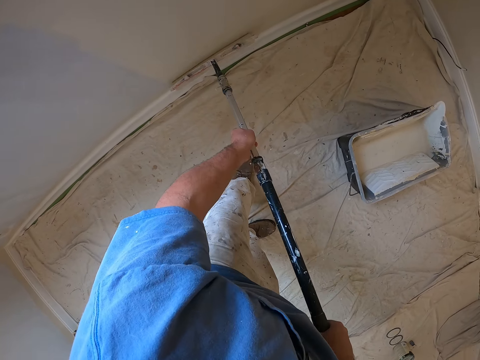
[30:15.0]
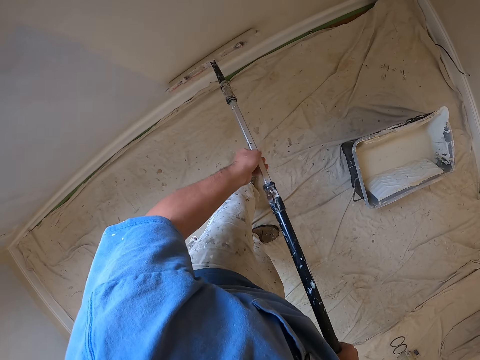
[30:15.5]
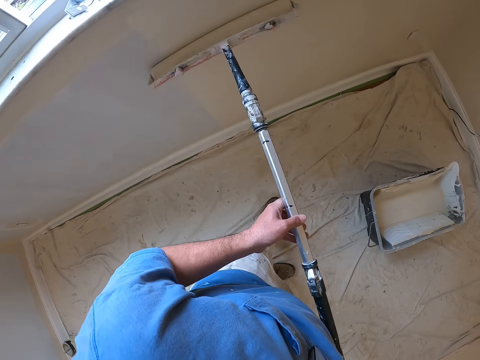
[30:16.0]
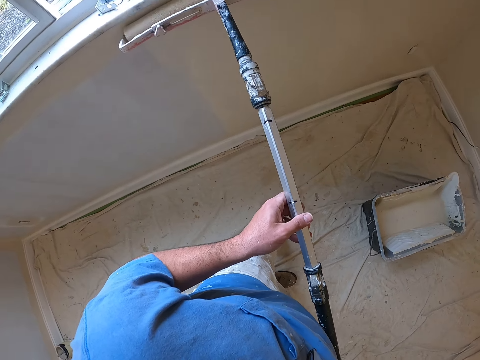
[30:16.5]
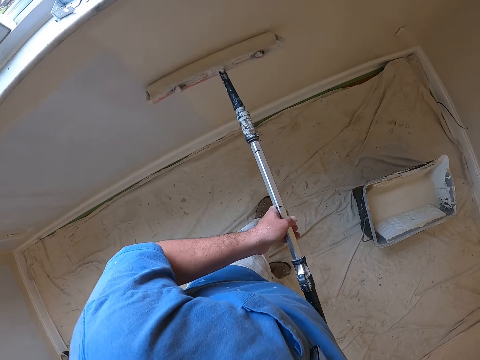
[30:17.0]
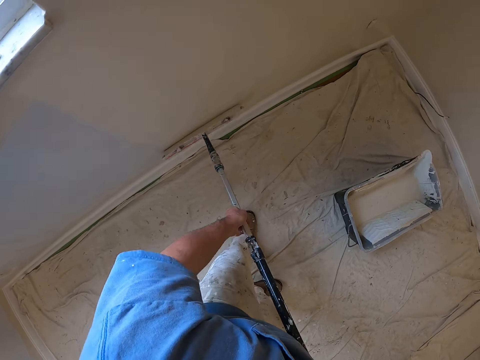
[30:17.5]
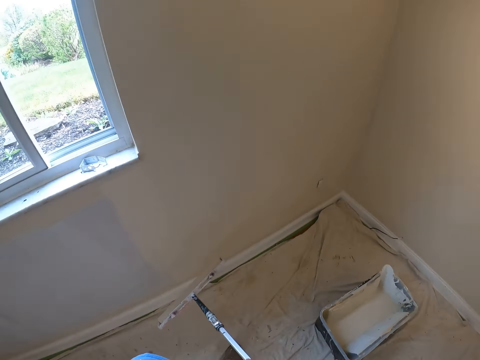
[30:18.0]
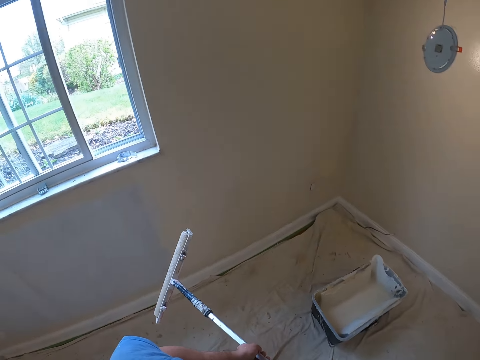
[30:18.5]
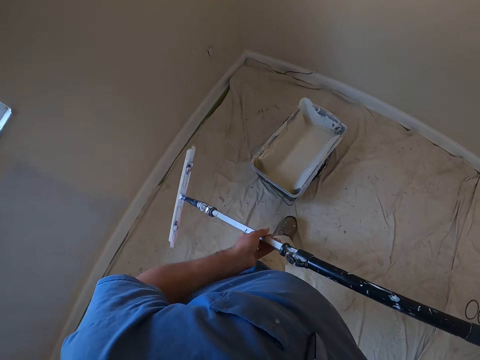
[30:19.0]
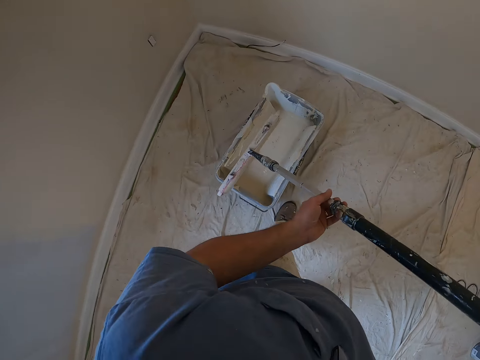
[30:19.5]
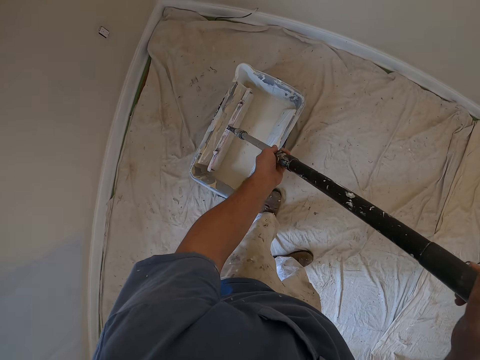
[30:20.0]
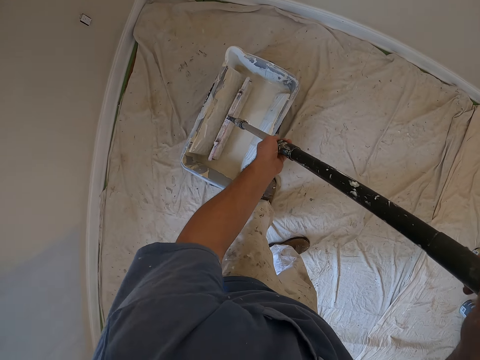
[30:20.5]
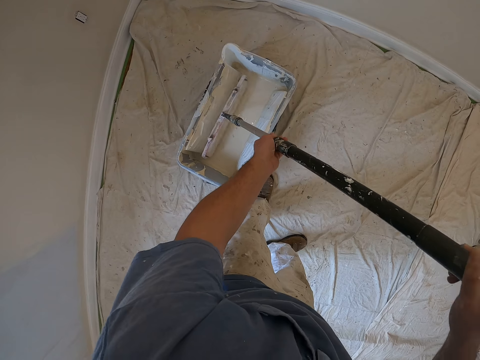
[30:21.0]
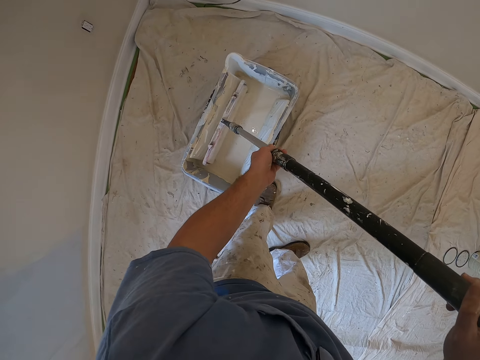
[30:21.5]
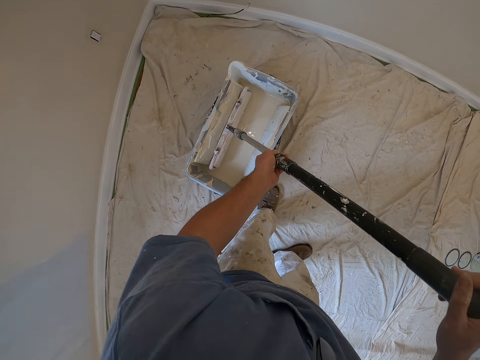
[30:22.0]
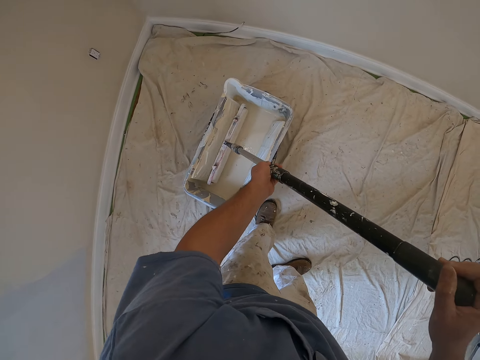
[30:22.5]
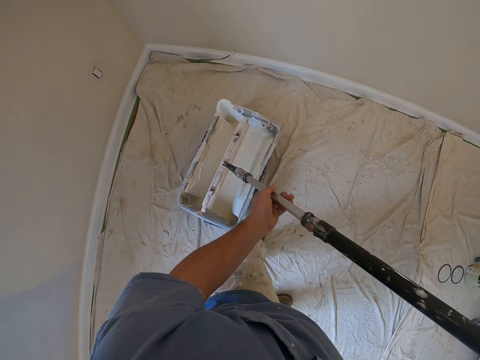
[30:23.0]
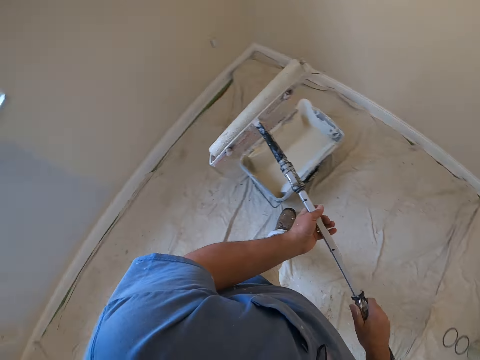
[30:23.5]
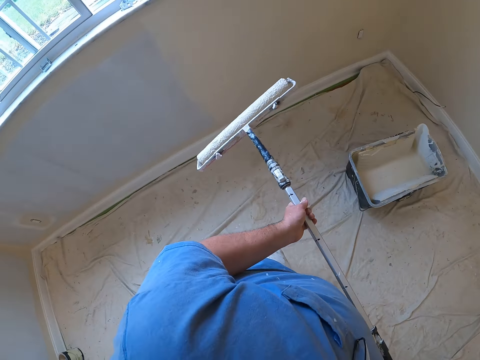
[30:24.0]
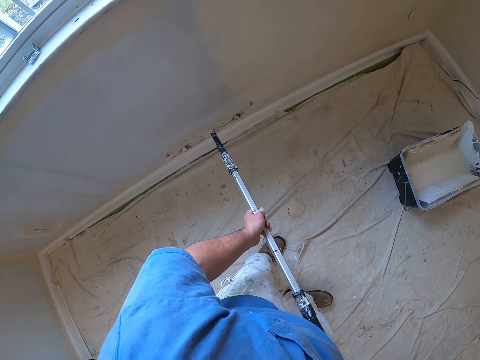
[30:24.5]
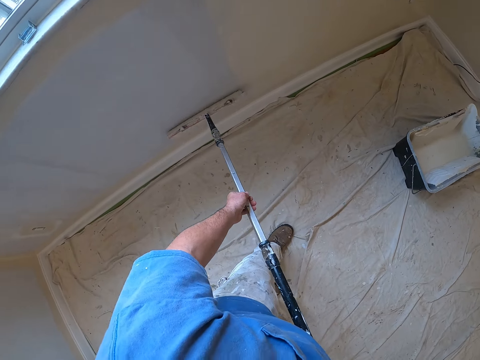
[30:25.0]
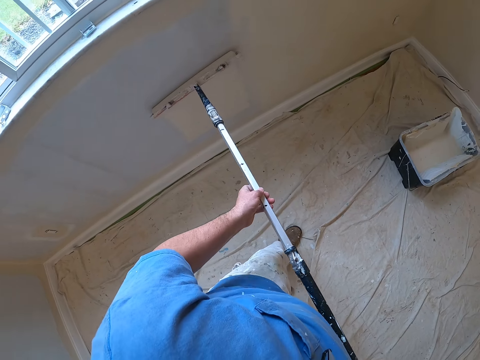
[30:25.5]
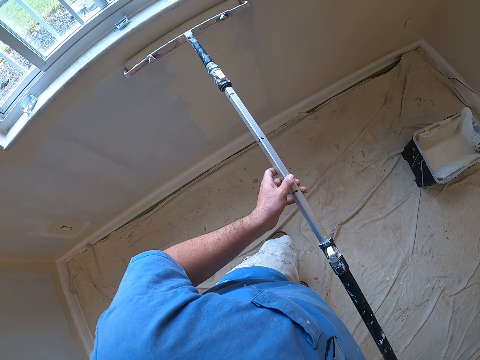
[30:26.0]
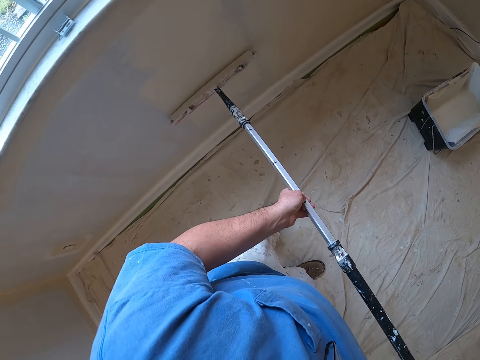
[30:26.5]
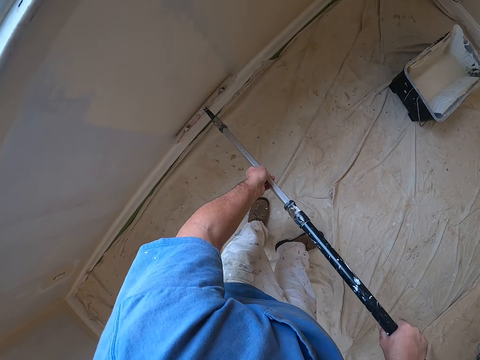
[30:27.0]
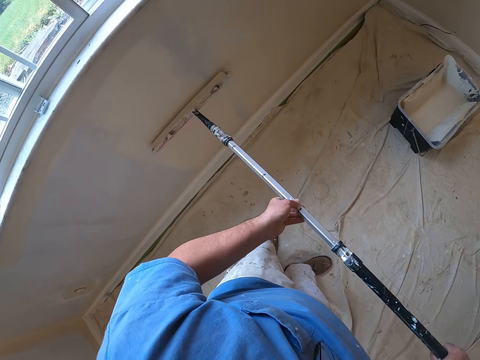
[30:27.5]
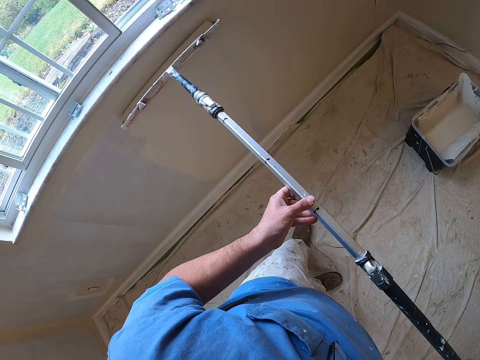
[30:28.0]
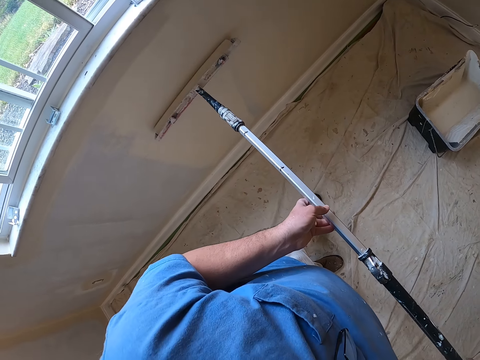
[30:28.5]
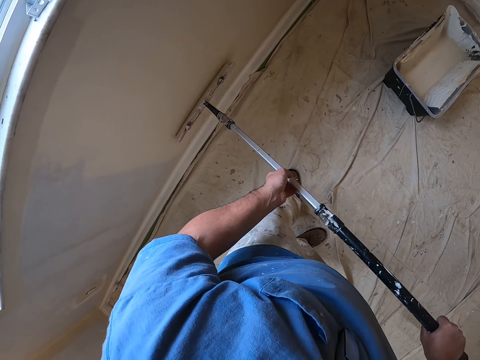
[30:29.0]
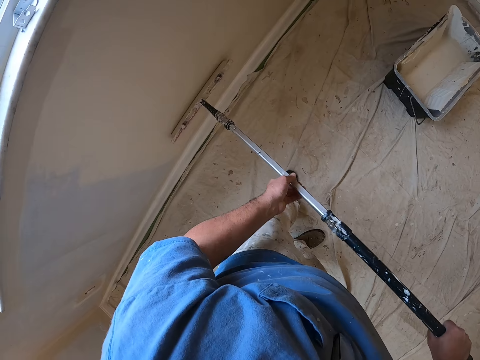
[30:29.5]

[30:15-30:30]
The camera wearer moves towards the paint container. He dips the paint roller into the paint container with both hands. He moves his hands up on the paint roller handle extension. He moves close to the wall. He paints the wall with the paint roller in his hands.

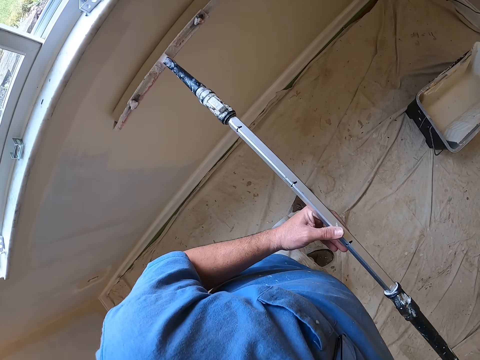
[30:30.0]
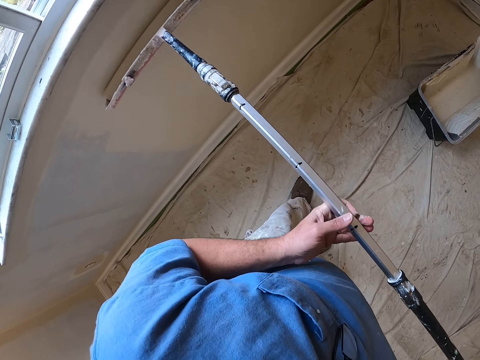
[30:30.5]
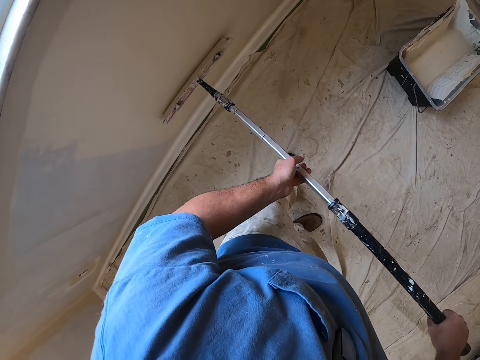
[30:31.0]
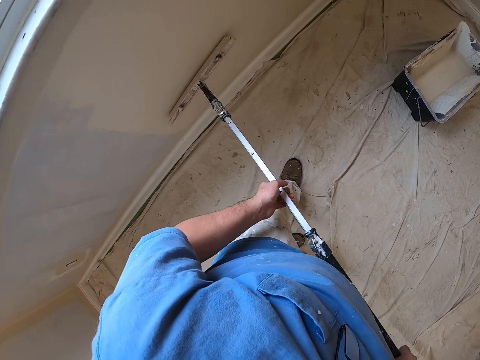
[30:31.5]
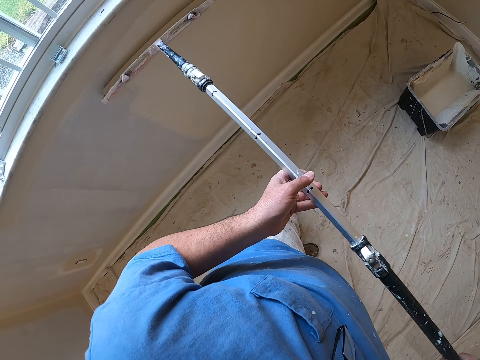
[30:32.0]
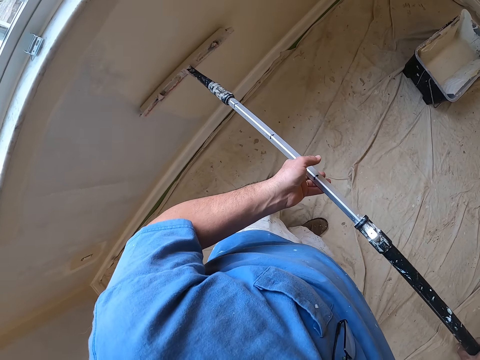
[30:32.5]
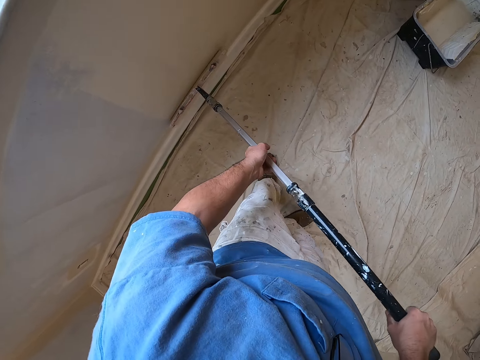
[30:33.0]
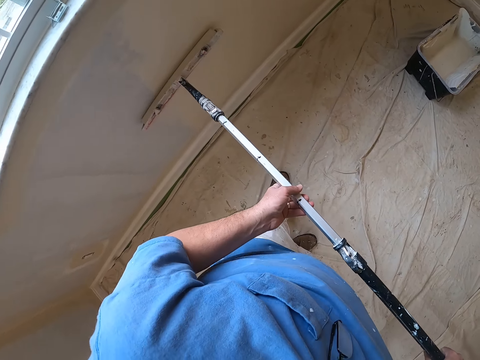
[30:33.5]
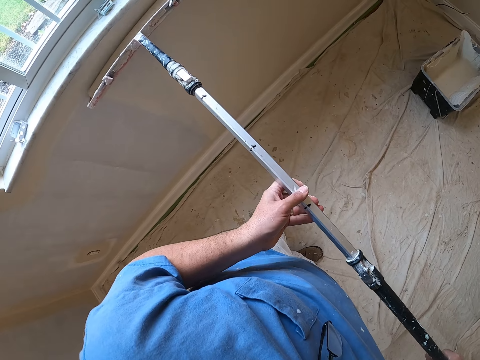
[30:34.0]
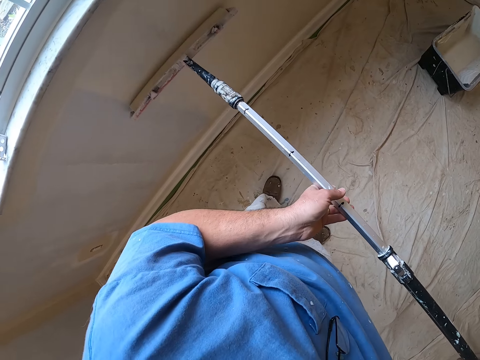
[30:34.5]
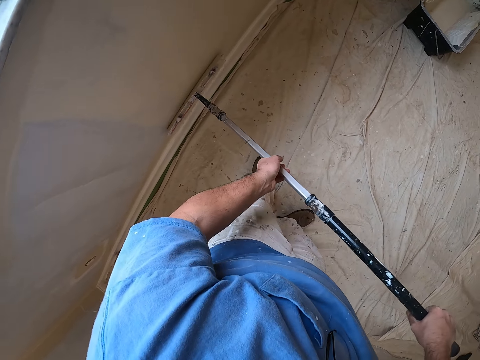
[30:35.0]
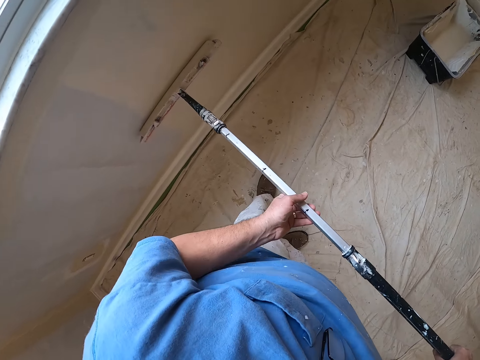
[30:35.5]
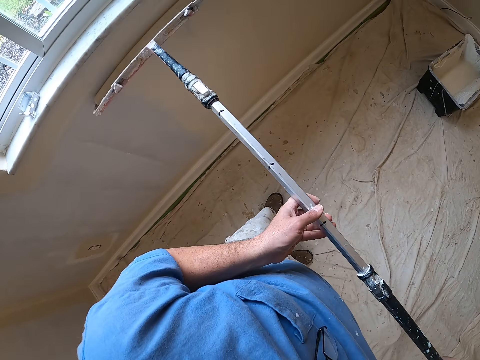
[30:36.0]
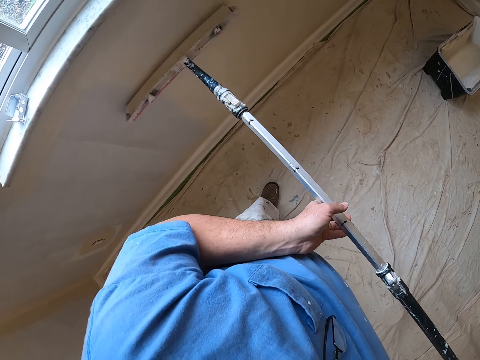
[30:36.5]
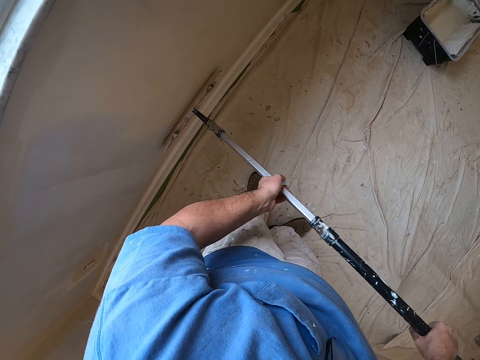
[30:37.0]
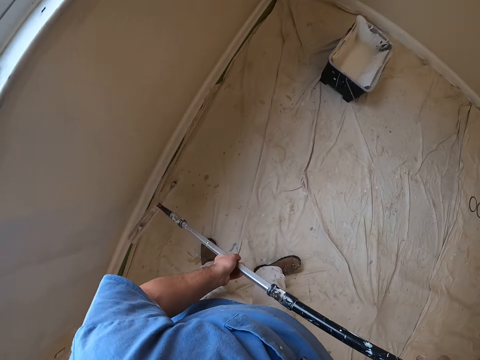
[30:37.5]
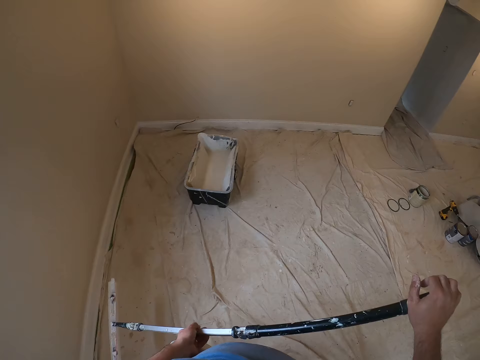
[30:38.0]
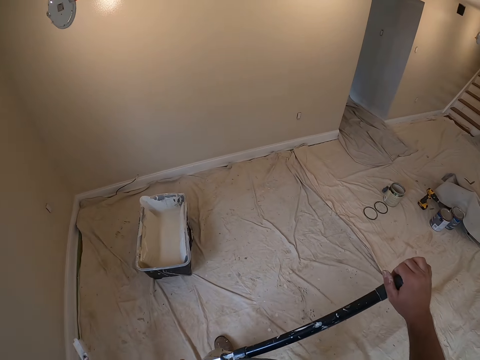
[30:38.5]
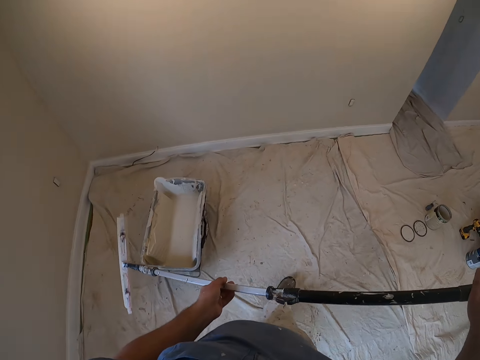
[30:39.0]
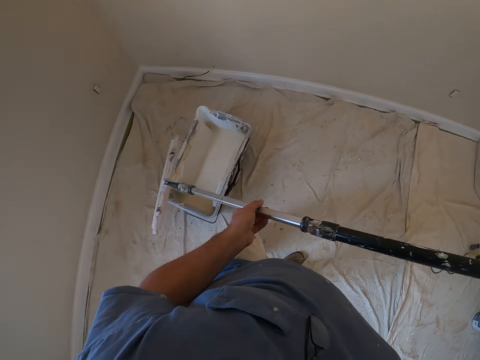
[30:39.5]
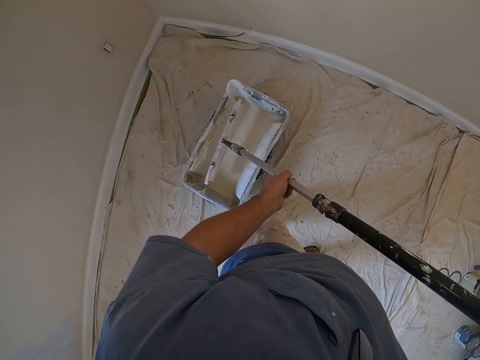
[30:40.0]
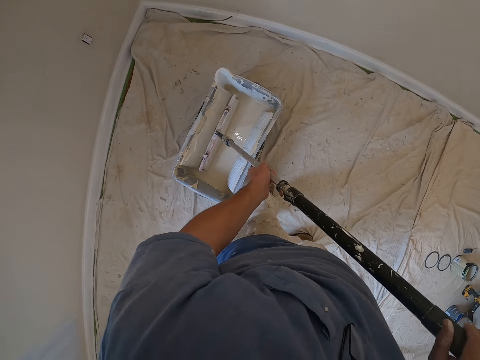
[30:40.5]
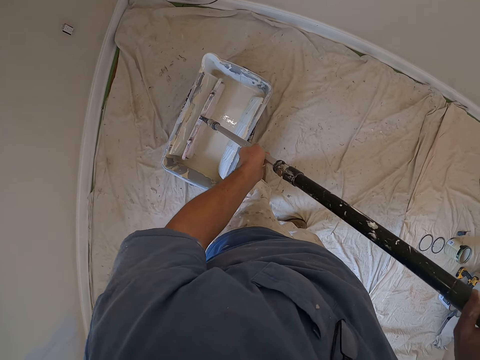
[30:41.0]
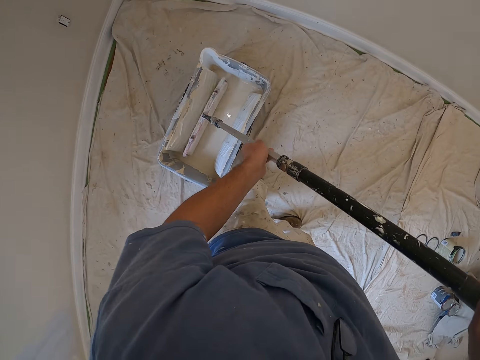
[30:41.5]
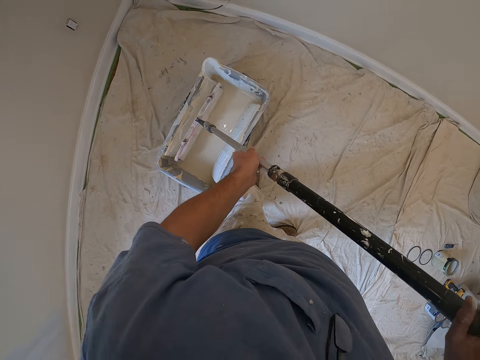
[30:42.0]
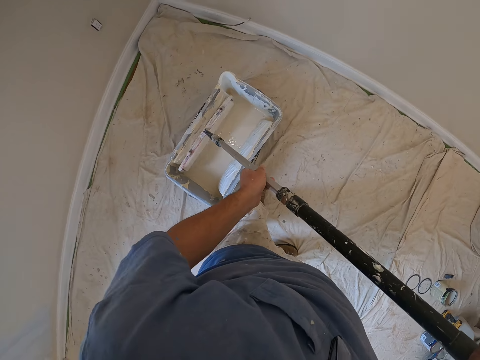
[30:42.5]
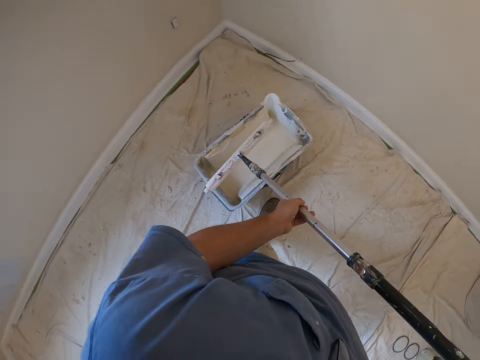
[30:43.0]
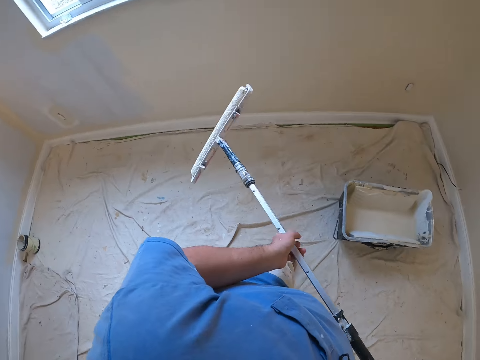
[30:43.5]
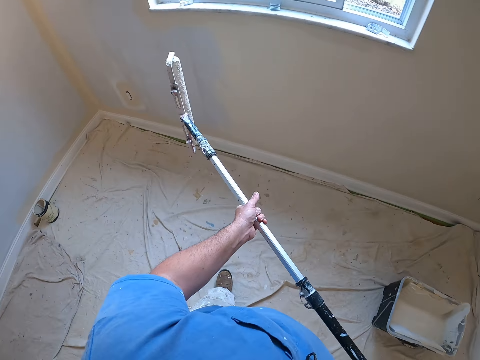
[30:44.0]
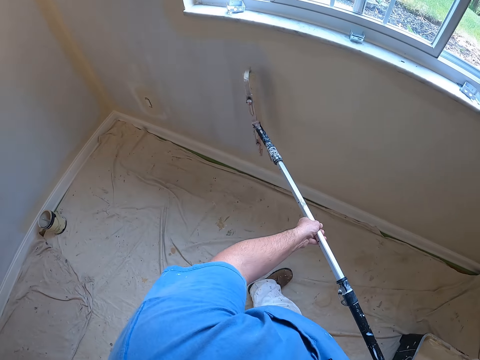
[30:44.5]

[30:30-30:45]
The camera wearer walks towards the paint container. He dips the paint roller into the paint container with both hands. He removes paint on the roller grid. He moves close to the wall. He paints the wall with the paint roller in his hands.
